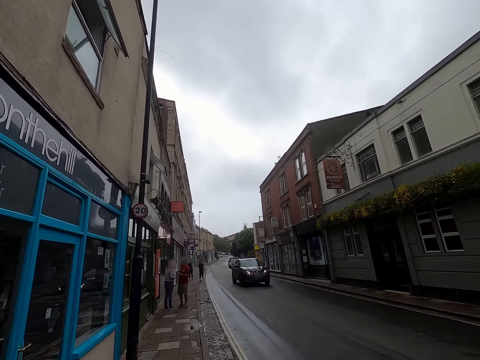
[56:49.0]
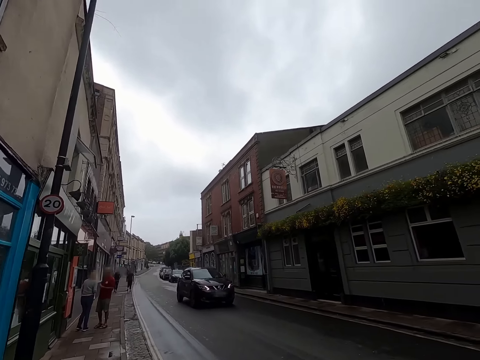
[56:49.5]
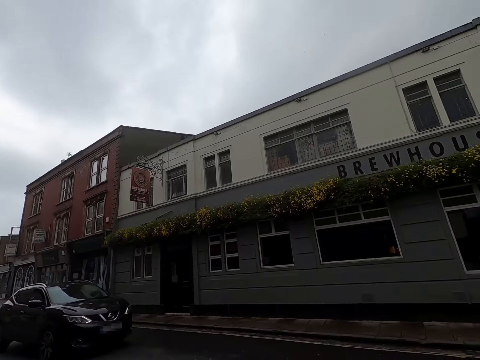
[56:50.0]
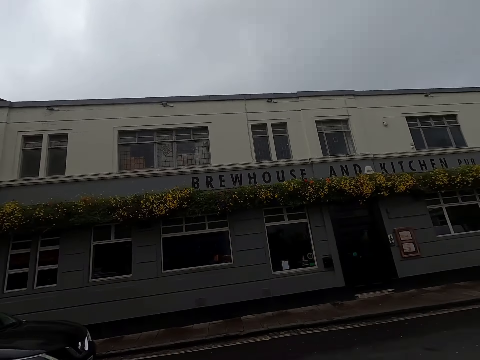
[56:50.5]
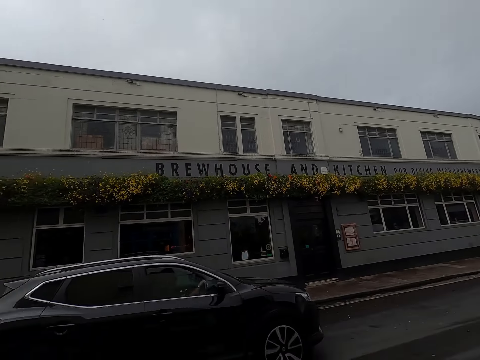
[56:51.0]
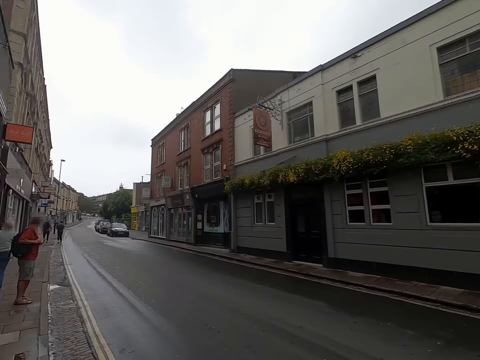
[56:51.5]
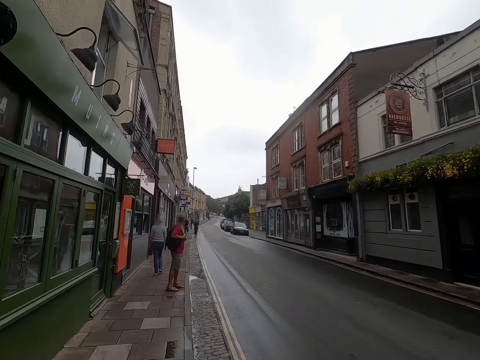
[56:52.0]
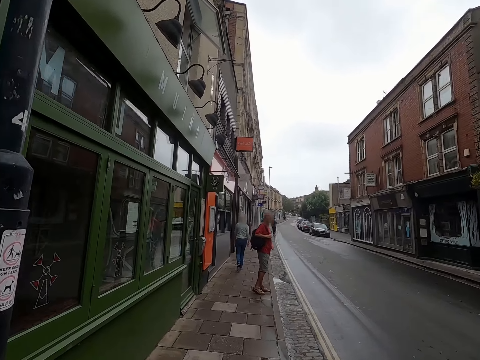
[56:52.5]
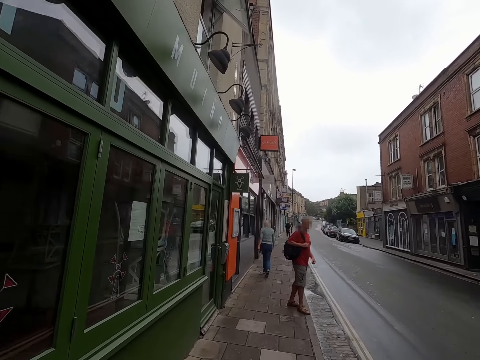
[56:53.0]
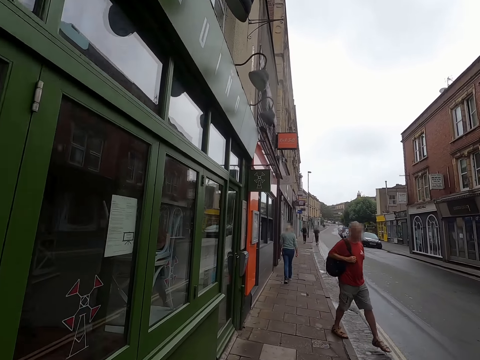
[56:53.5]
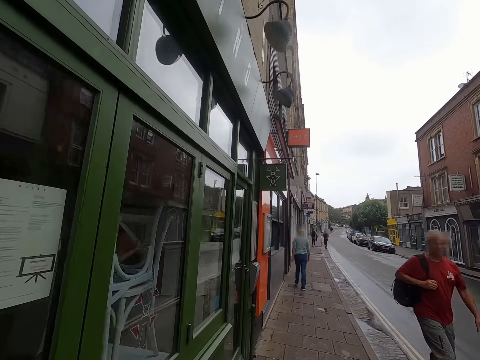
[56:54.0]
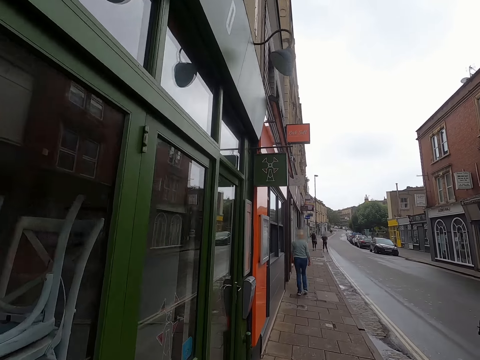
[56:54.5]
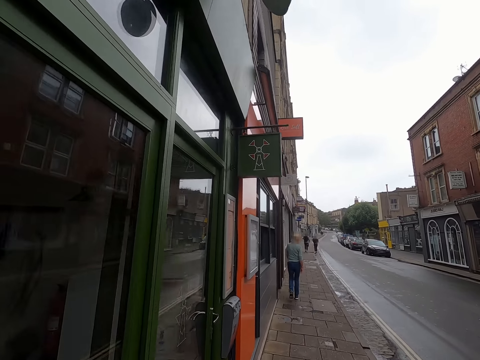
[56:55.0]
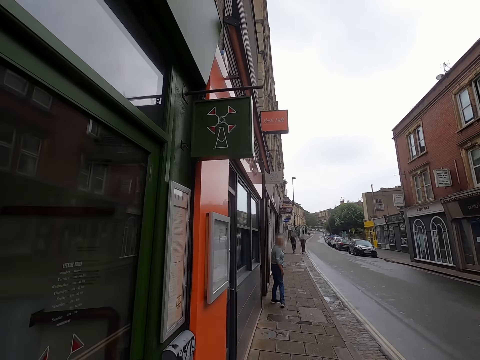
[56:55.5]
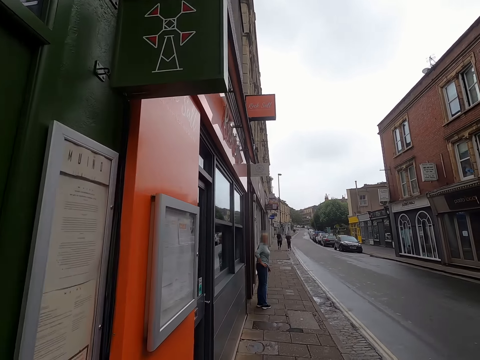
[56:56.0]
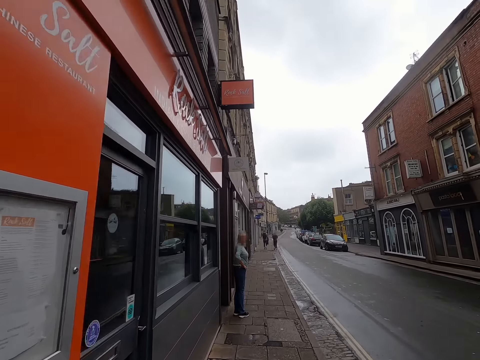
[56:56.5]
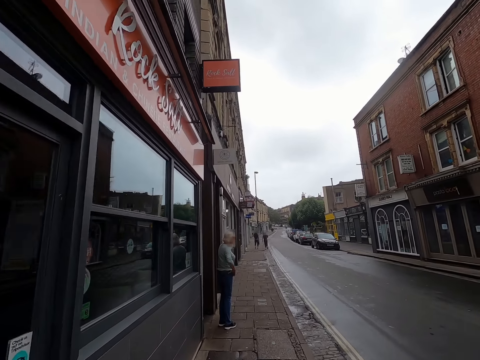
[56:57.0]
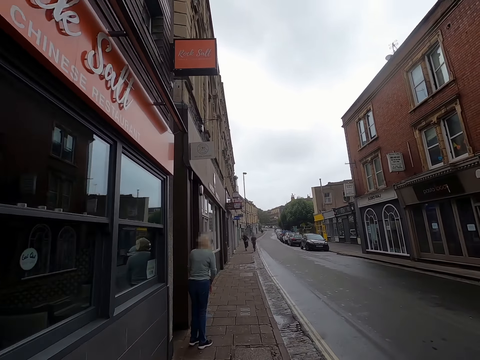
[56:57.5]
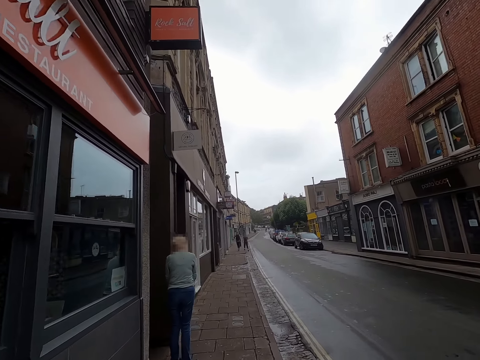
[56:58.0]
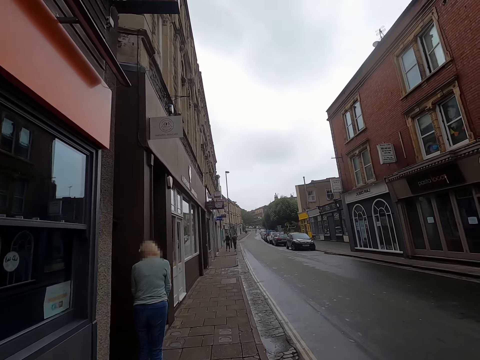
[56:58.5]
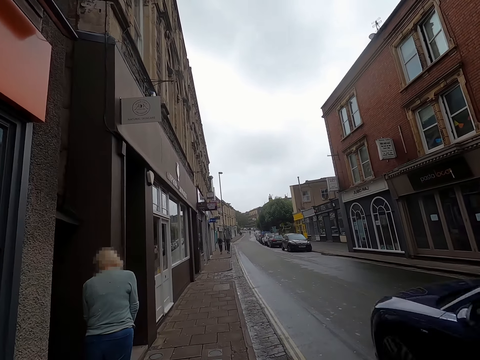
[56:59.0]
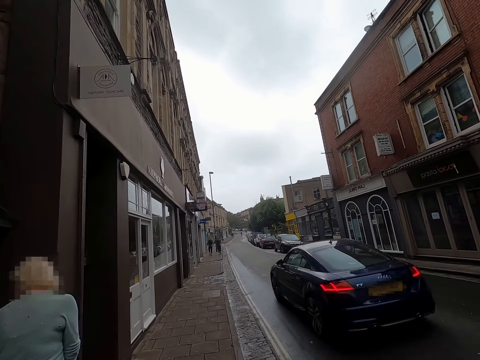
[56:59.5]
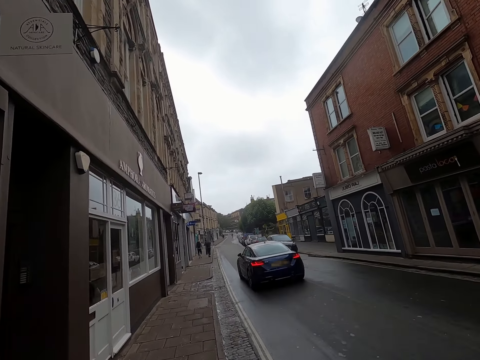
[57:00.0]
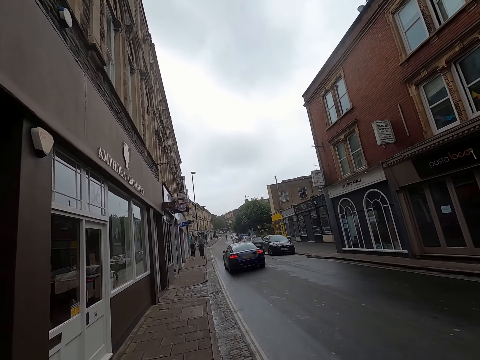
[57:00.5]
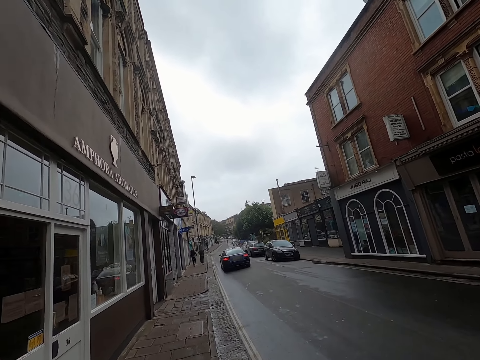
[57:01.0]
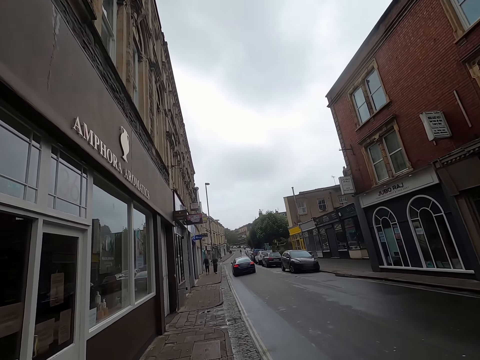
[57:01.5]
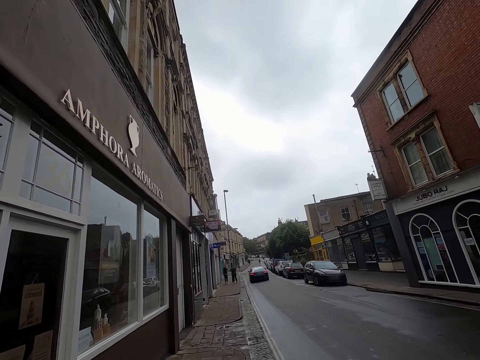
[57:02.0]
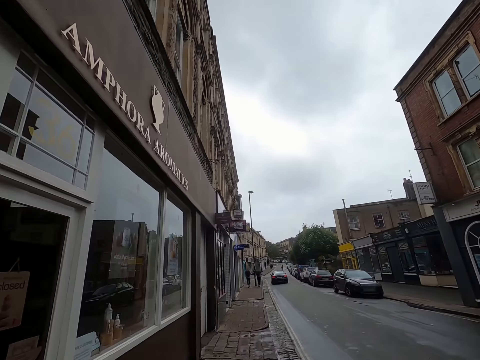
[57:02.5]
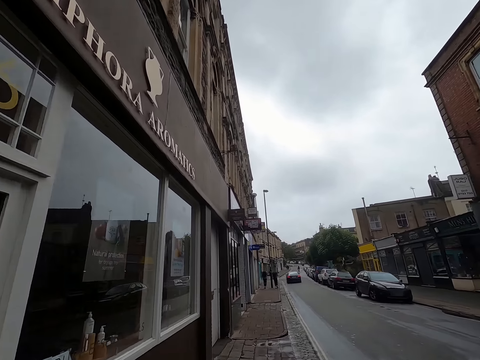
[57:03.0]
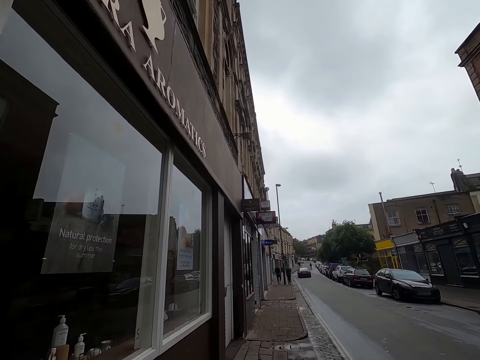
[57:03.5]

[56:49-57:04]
A black car drives past the camera wearer. A man walks past the camera wearer. A blue car drives past the camera wearer. The camera wearer walks past a woman.

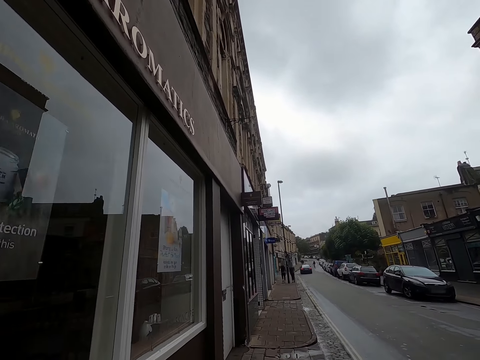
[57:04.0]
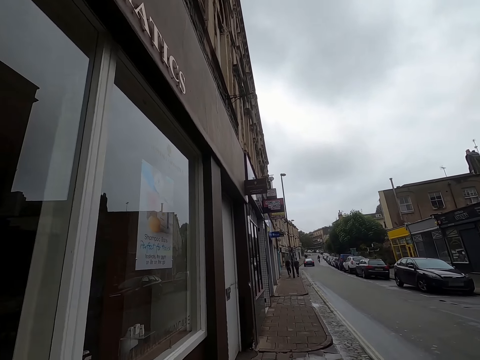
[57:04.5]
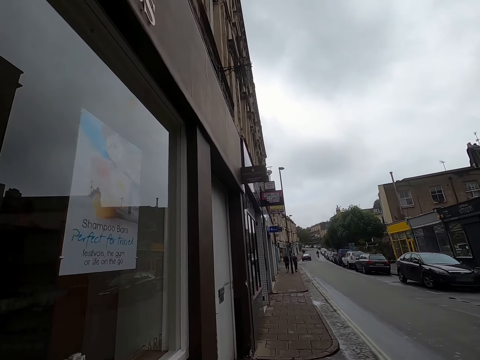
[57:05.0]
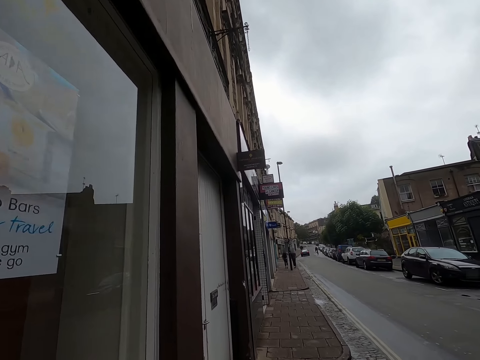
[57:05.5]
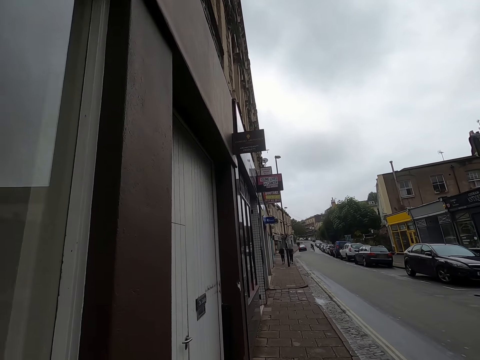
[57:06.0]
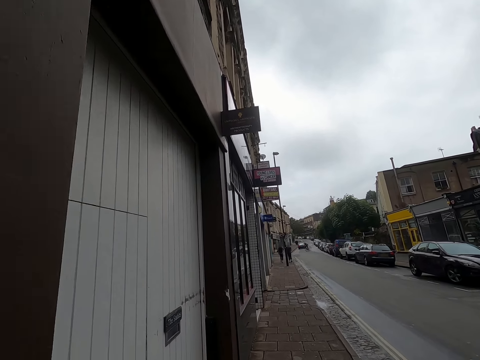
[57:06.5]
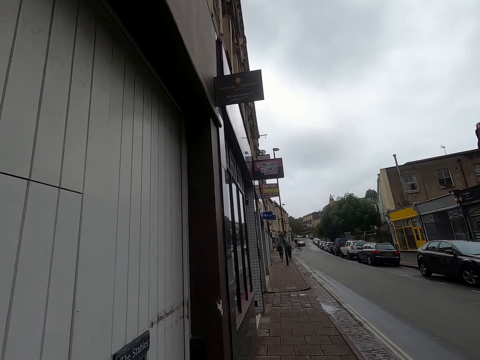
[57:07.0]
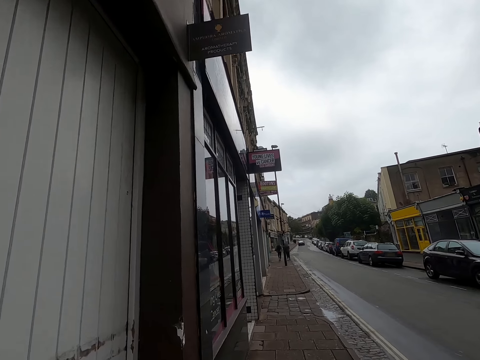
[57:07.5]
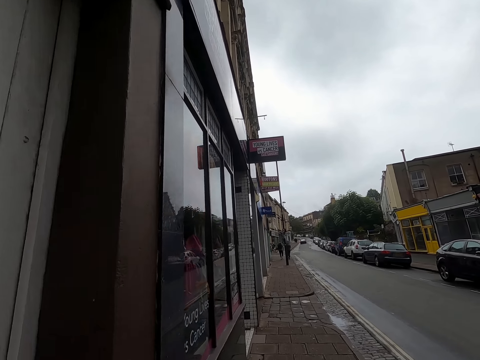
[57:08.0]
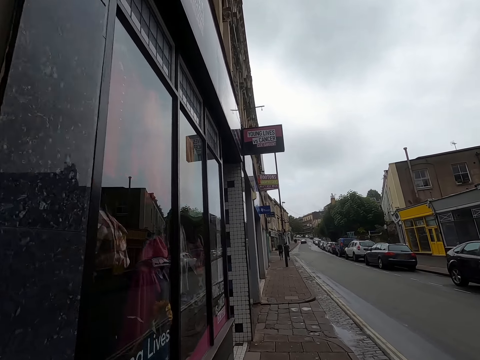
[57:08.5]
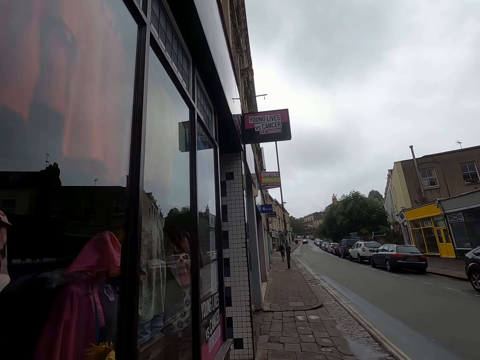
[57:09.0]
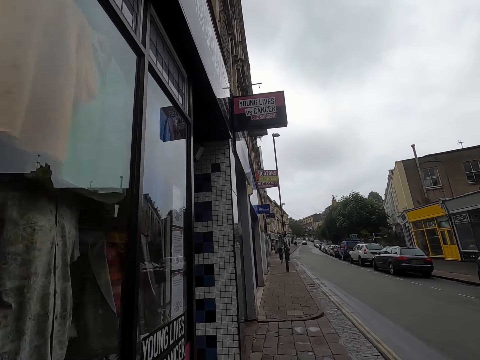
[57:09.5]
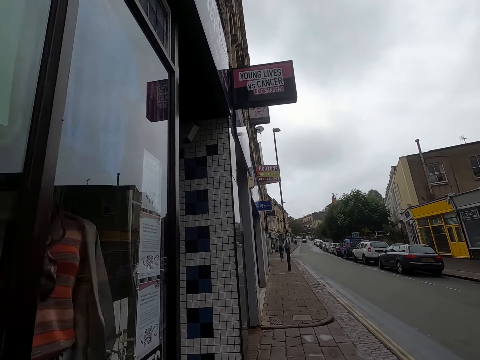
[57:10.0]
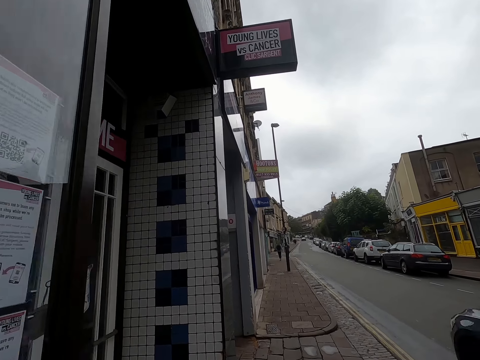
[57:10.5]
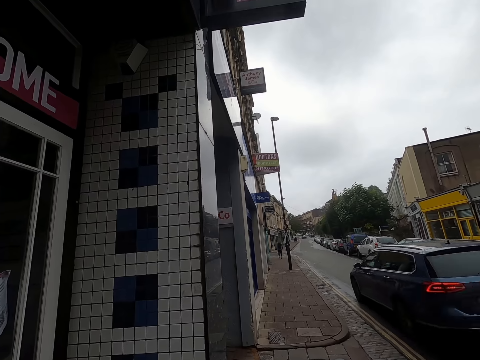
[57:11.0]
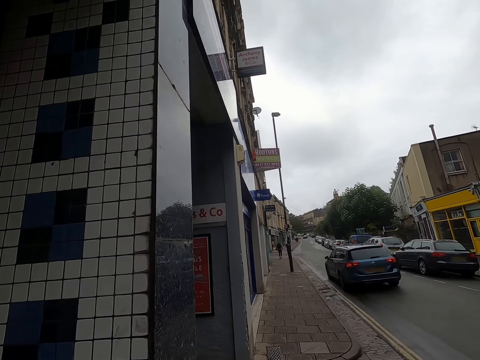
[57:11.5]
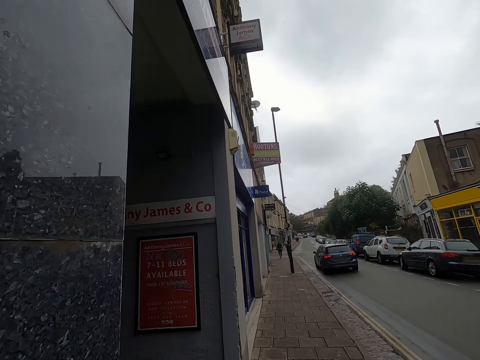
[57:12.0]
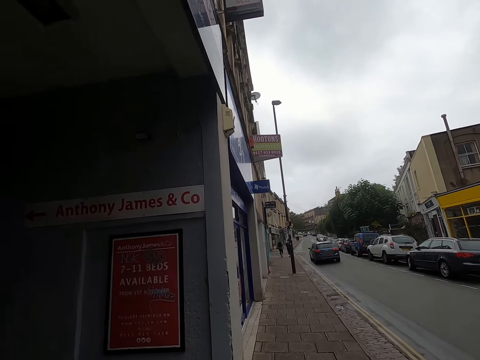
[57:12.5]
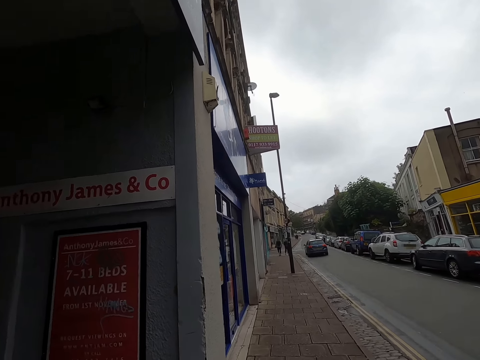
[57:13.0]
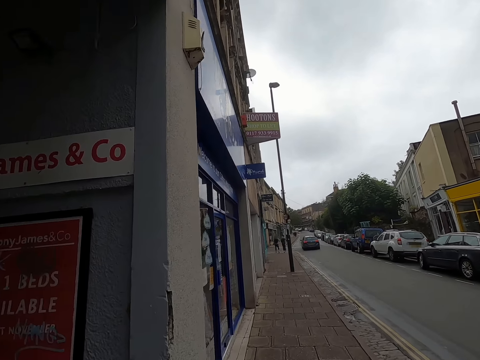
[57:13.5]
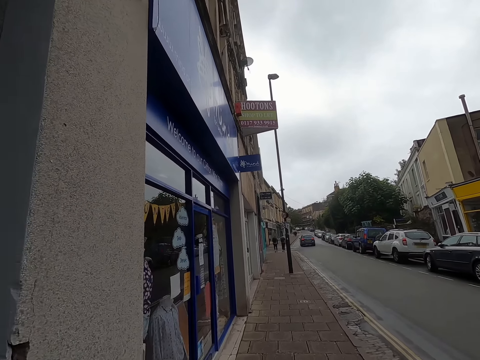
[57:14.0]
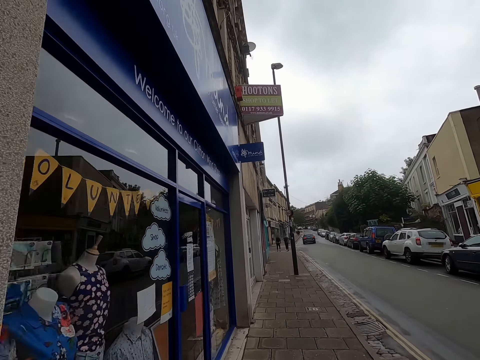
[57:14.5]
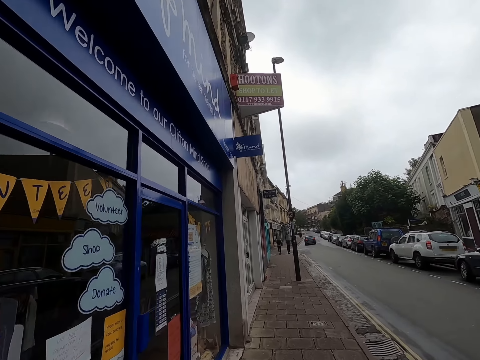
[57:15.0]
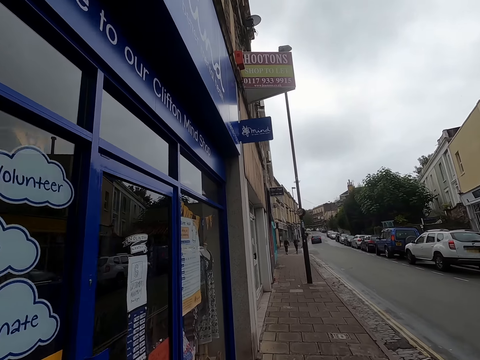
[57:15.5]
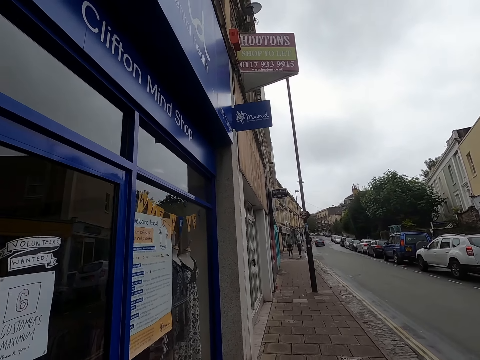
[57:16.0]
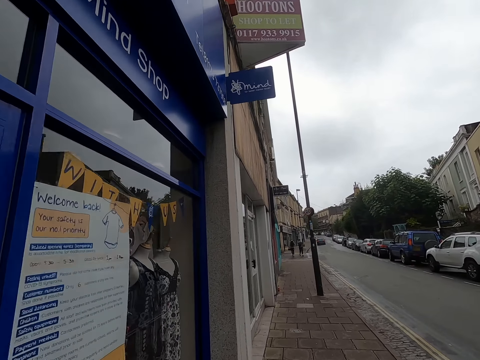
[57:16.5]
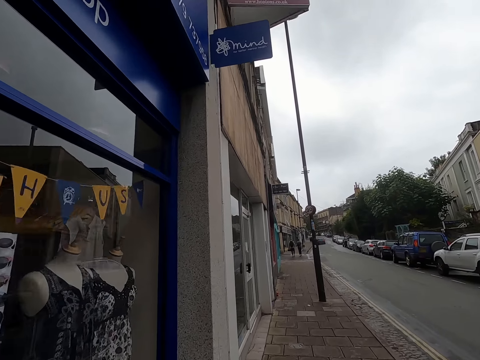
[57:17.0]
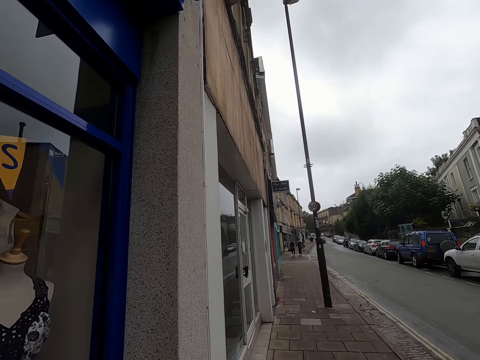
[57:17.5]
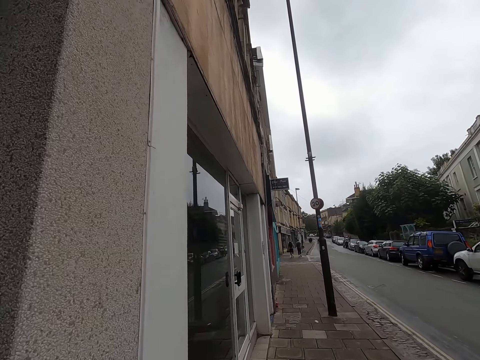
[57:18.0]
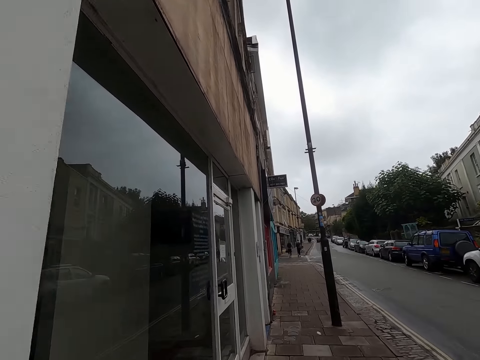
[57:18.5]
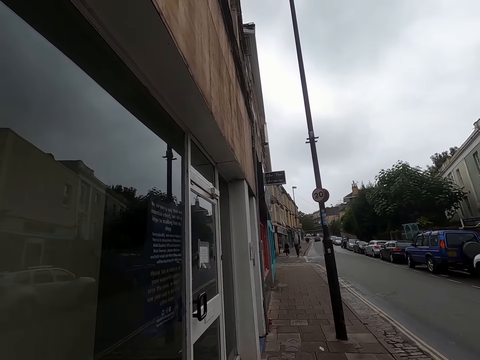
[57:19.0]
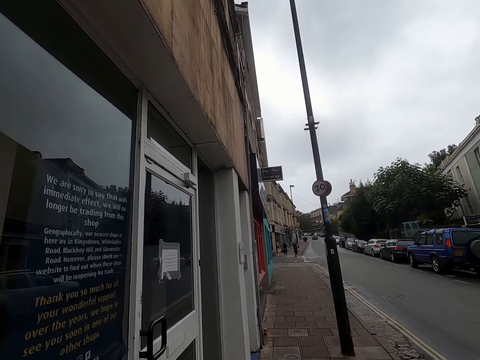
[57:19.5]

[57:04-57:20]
A blue car drives past the camera wearer.
